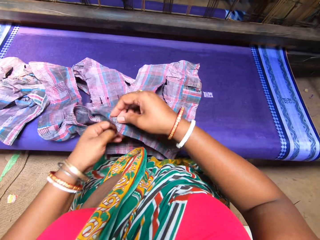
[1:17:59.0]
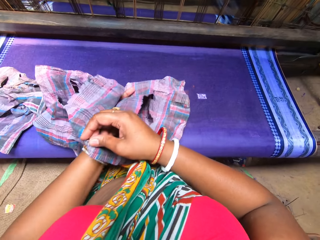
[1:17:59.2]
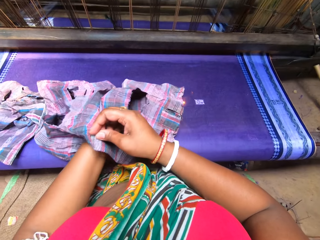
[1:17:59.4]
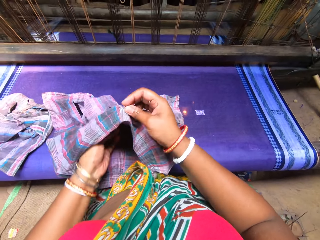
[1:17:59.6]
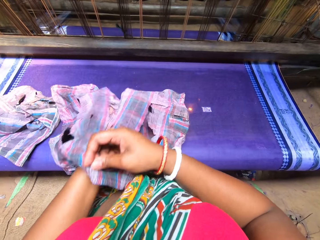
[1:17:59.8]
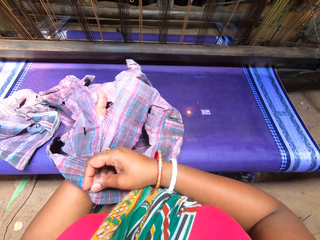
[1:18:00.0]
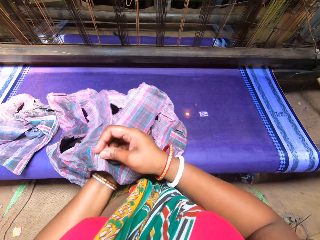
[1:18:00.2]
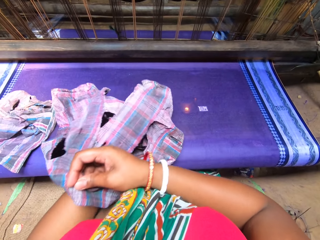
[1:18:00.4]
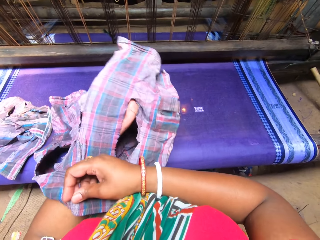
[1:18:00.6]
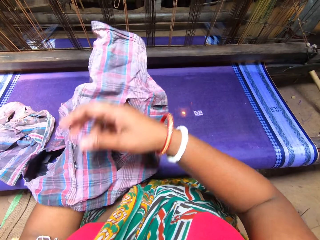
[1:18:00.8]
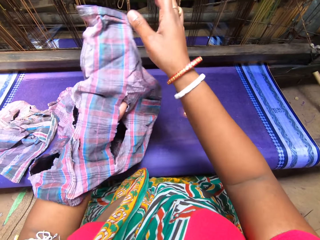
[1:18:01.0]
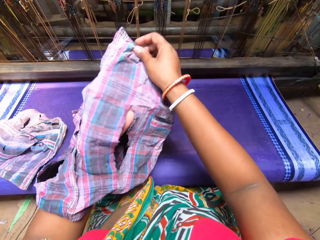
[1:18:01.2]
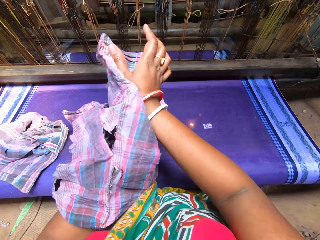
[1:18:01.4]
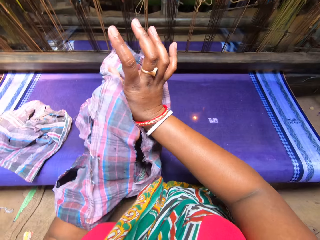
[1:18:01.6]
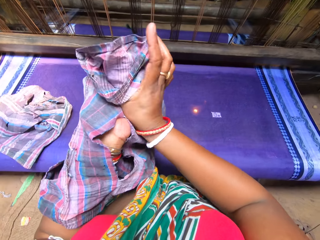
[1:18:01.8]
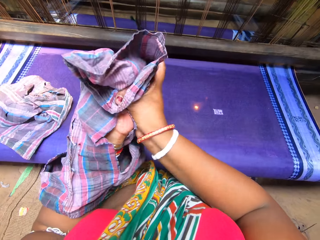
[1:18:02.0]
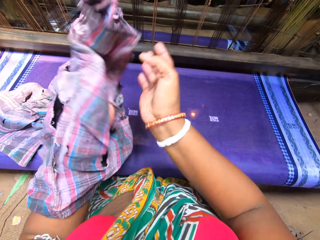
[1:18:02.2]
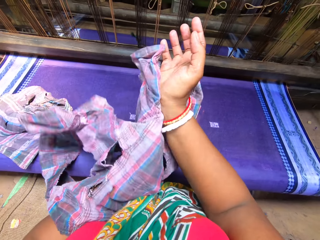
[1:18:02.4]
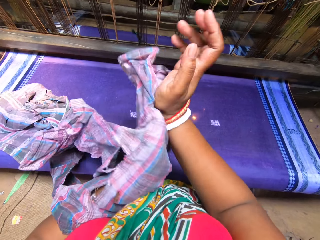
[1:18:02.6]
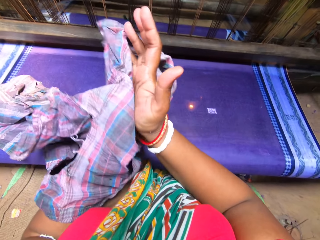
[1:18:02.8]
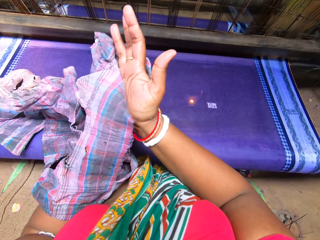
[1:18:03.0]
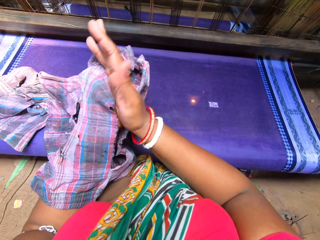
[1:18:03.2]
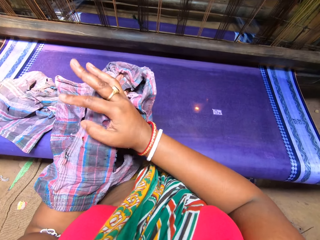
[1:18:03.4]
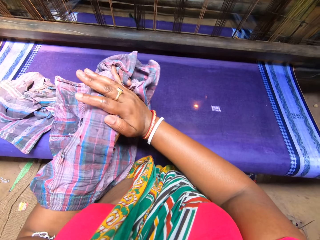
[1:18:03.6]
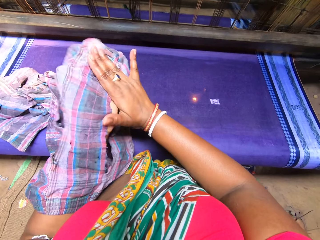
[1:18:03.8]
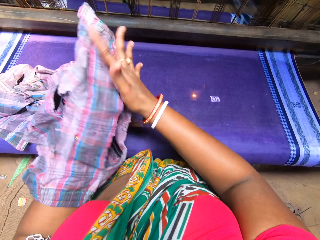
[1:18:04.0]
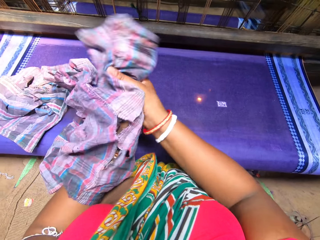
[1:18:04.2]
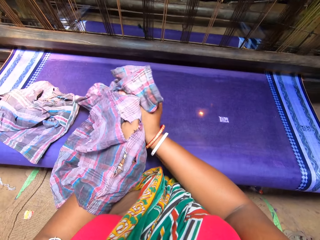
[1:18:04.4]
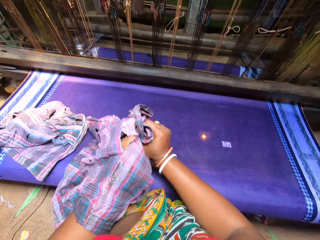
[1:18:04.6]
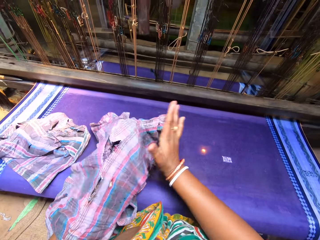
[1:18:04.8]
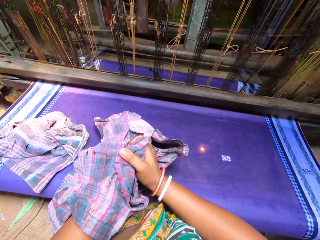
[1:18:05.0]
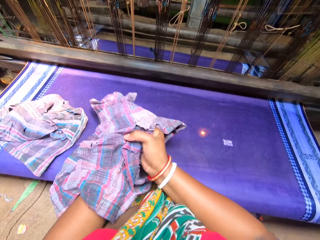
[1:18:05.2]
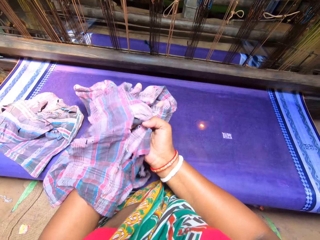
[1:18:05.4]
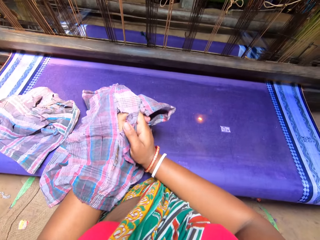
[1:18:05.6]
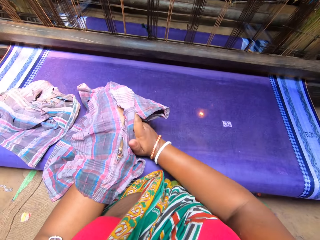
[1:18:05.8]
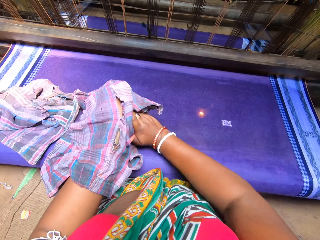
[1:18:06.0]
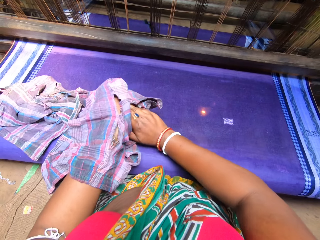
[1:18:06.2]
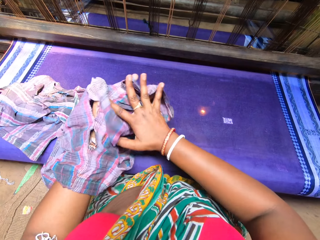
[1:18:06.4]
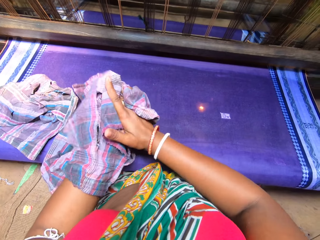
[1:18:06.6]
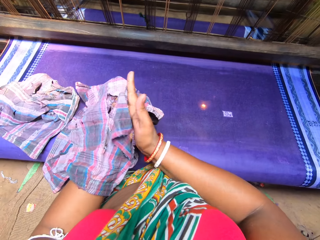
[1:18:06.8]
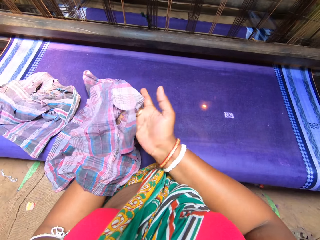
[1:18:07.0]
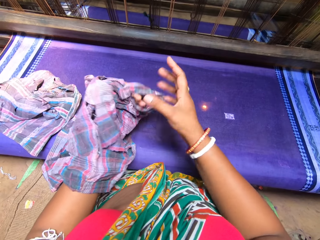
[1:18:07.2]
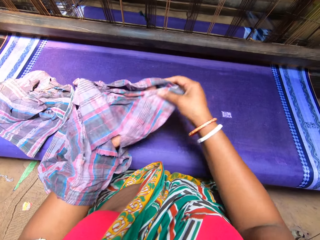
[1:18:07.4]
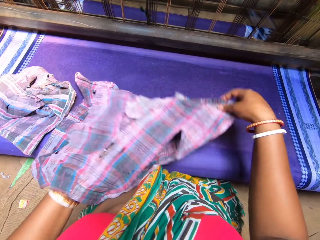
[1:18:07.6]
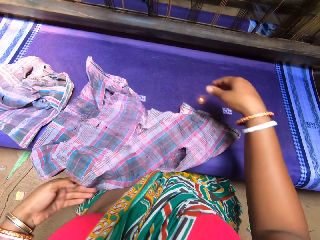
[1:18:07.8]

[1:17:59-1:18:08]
The camera wearer picks up the rag with her right hand. She places her left hand into the rag. She cleans her right hand with the rag. She pulls the rag off her left hand with her right hand.

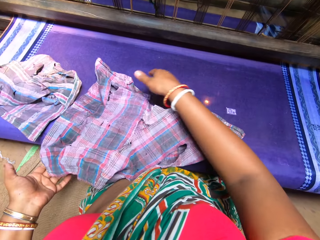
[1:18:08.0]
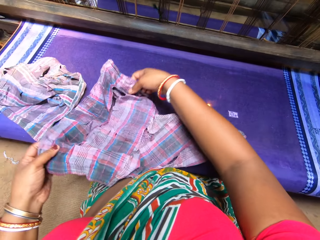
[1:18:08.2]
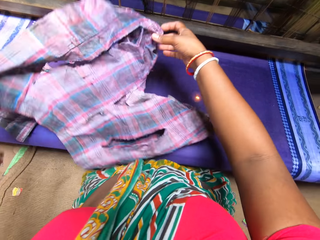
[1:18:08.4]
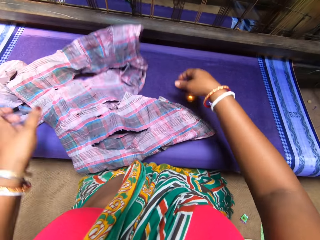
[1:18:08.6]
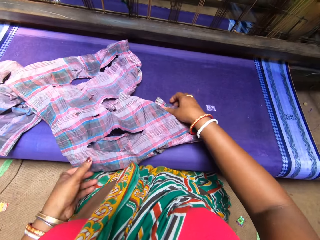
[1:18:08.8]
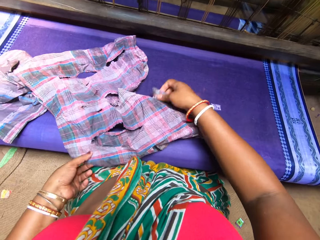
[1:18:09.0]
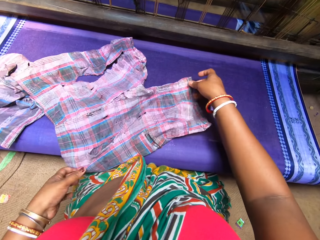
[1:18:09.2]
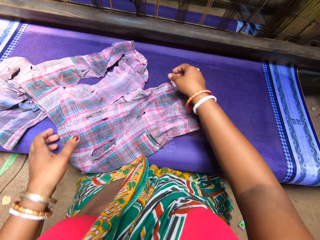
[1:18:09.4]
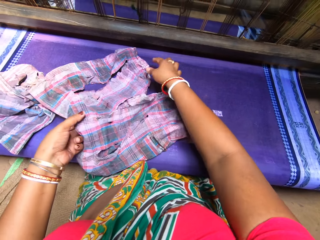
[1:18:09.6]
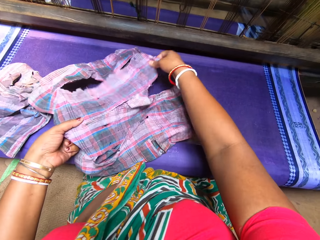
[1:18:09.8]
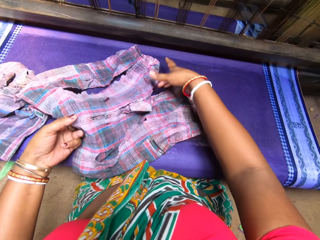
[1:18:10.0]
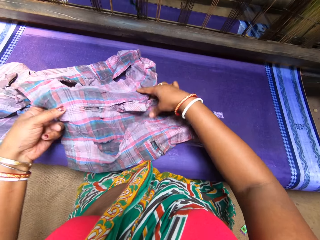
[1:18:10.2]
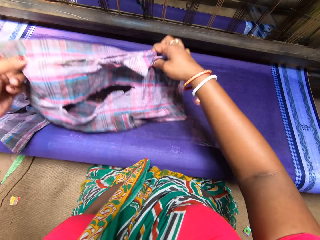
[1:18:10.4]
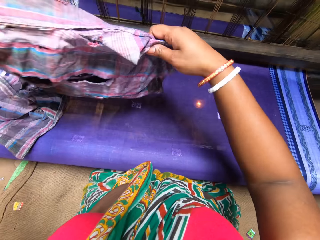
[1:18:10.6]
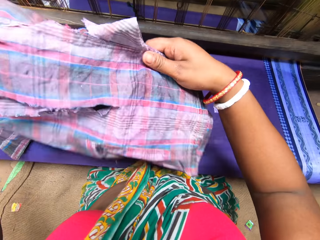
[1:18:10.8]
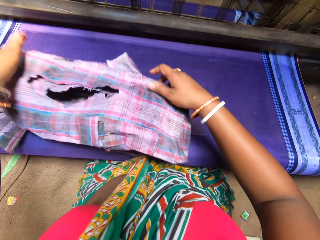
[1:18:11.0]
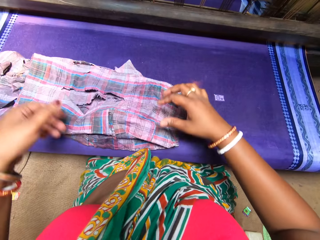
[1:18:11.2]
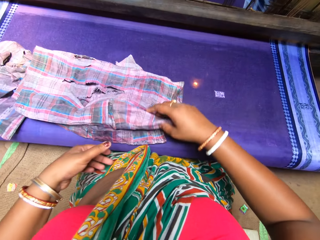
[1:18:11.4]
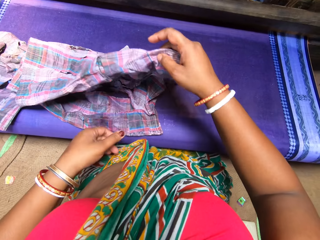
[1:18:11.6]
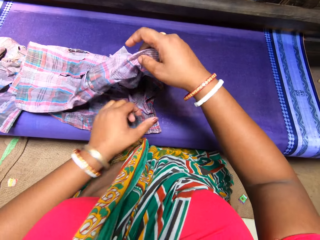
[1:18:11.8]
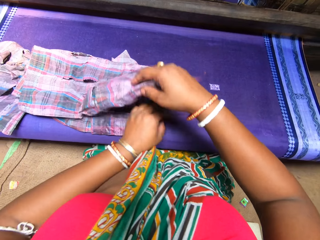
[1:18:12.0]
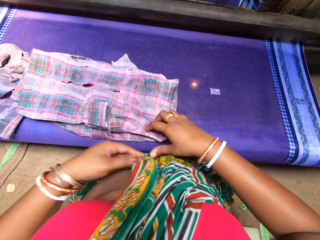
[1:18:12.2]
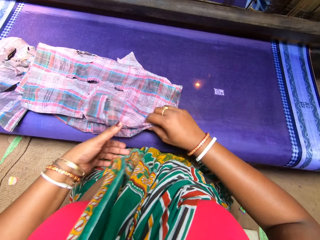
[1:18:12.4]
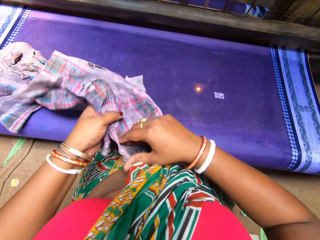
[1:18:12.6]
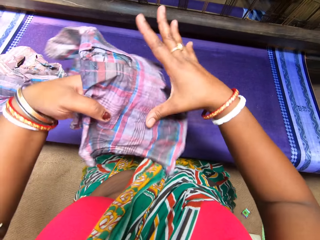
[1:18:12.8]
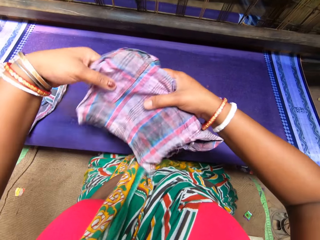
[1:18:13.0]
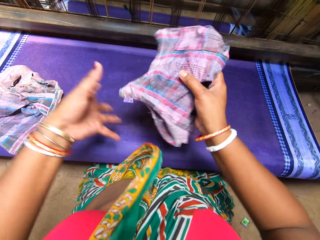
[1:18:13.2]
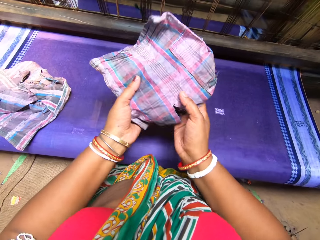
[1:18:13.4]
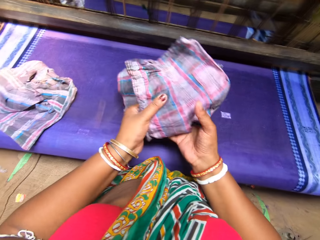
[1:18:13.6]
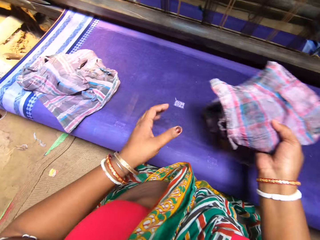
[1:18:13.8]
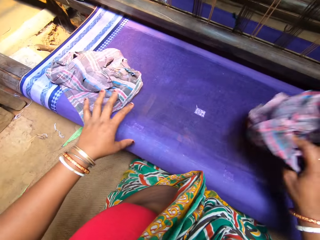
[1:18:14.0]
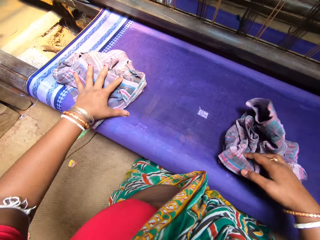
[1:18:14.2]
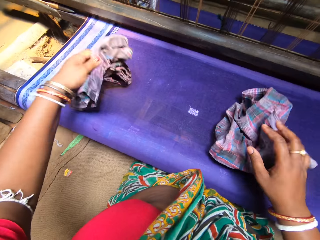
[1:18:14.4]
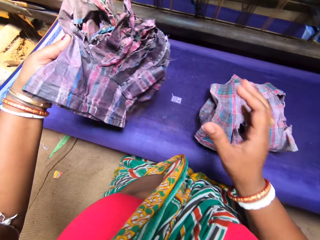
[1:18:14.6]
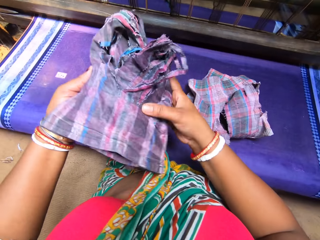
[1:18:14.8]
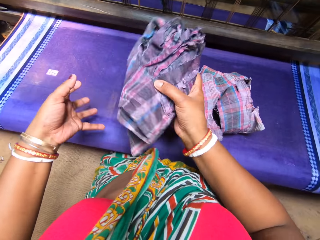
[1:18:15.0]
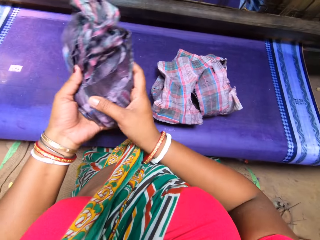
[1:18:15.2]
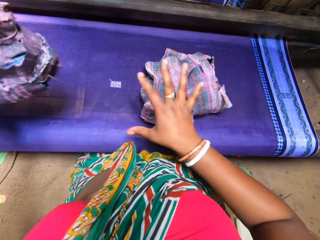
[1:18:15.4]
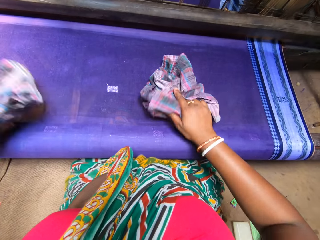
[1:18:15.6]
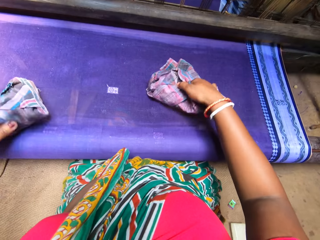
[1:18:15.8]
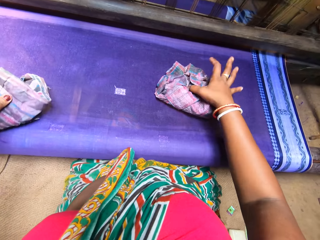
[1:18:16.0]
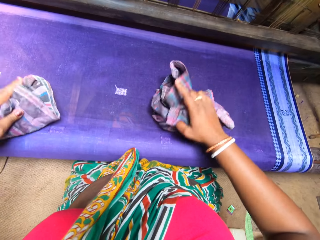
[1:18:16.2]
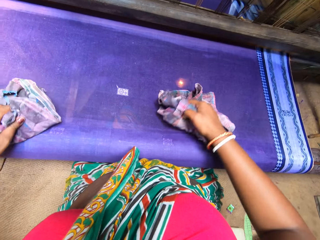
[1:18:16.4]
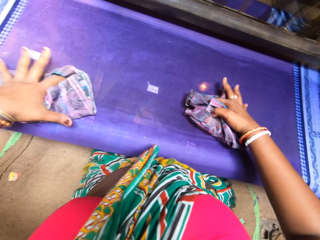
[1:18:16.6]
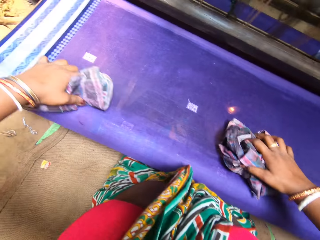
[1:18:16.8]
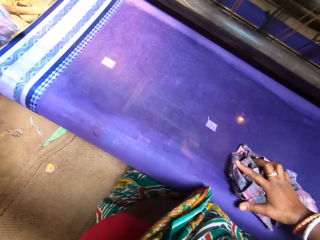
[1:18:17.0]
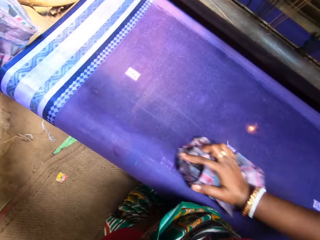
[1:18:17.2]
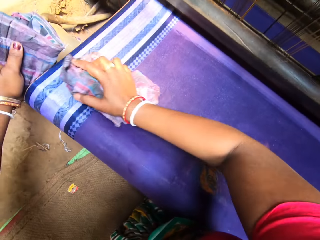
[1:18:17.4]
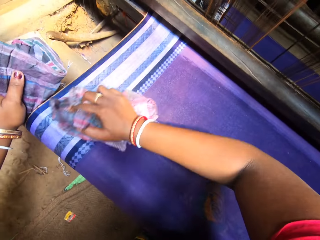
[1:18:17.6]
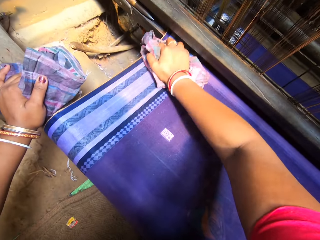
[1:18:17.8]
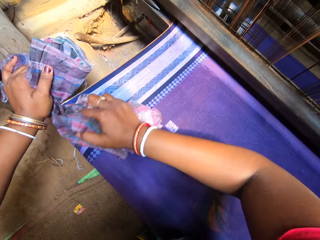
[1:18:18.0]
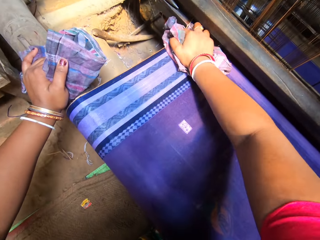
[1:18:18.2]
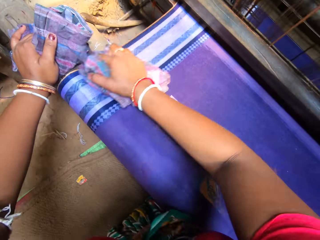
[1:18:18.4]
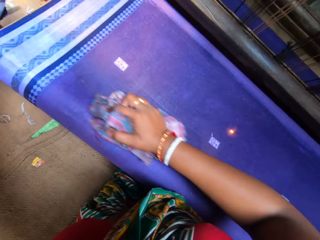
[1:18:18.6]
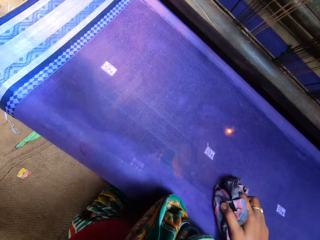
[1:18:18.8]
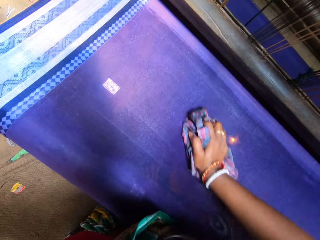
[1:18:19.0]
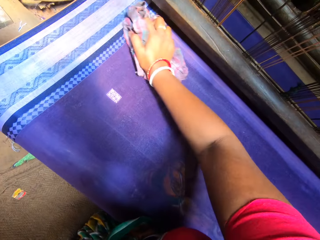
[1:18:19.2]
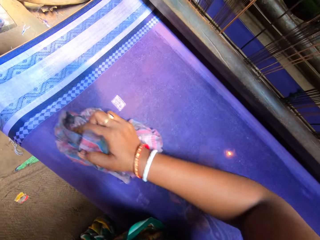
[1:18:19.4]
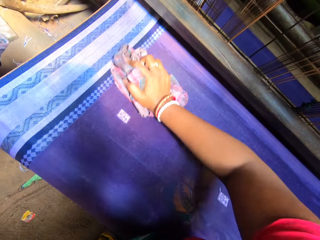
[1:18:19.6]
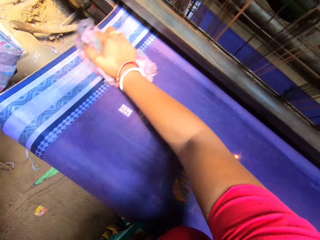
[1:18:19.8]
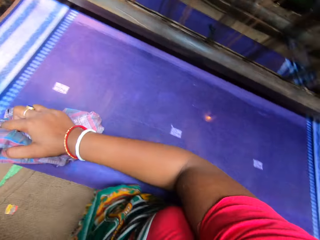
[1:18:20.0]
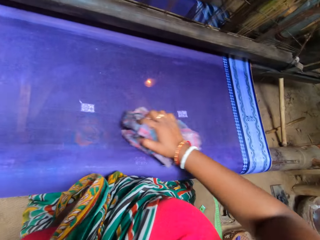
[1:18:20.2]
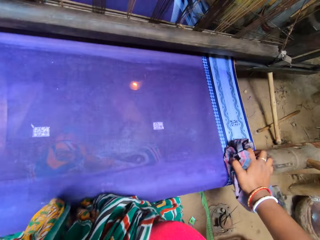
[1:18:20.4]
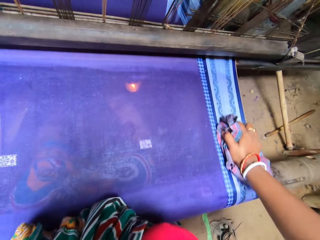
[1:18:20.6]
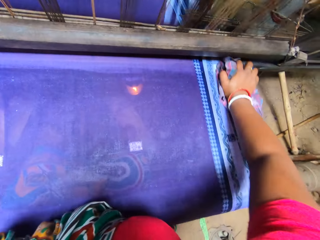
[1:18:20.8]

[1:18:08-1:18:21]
The camera wearer drops the rag on the fabric. She picks up the rag with both hands. She drops the rag on the fabric. She stretches the rag with both hands. She picks up the rag with both hands. She folds the rag with both hands. She drops the rag on the fabric with both hands. She lifts a side of the rag with her right hand. She picks up the rag with her right hand. She passes the rag to her left hand. She passes the rag to her right hand. She holds the rag with both hands. She drops the rag on the fabric with her right hand. She picks up the fabric with her left hand. She holds the fabric with both hands. She passes the rag to her right hand. She passes the rag to her left hand. She grabs the rag on the fabric with her right hand. She rolls up the rag in her right hand. She drops the rag on the fabric with her left hand. She rolls up the rag in her left hand. She picks up the rag in her left hand. She wipes the fabric with the rag in her right hand.
